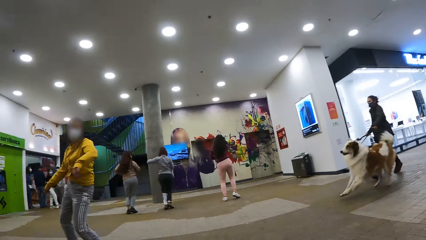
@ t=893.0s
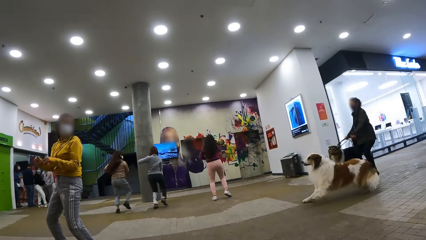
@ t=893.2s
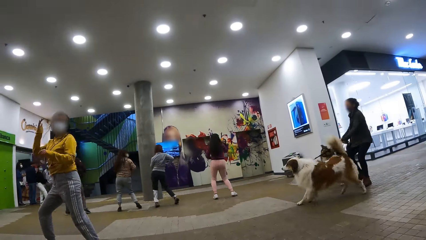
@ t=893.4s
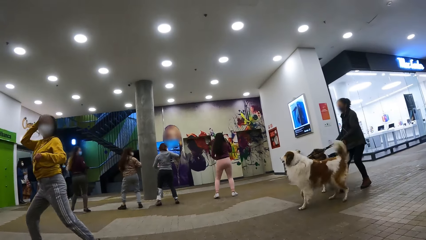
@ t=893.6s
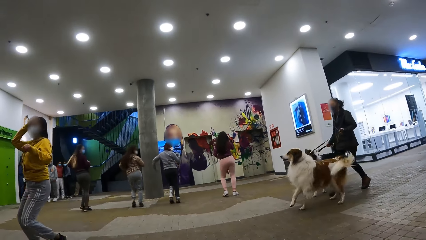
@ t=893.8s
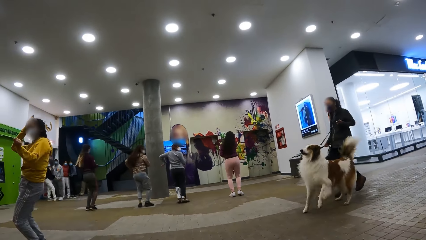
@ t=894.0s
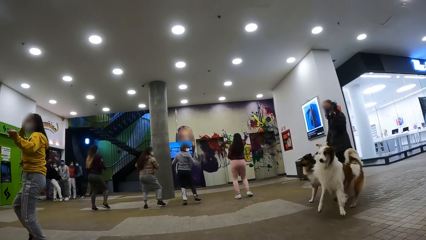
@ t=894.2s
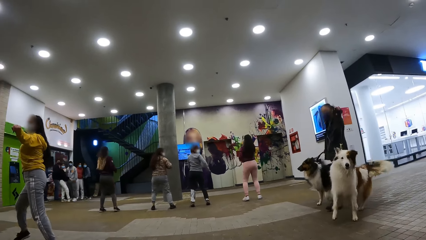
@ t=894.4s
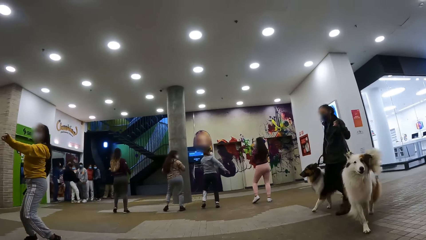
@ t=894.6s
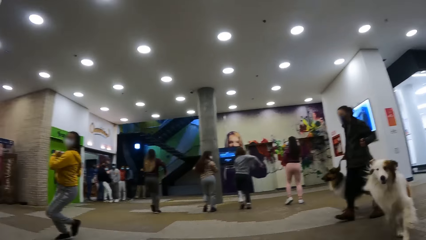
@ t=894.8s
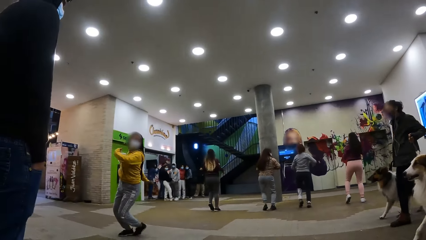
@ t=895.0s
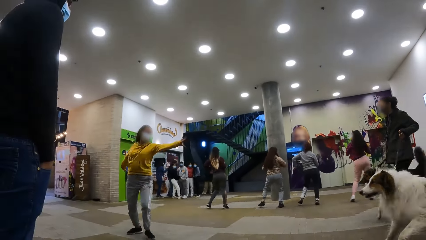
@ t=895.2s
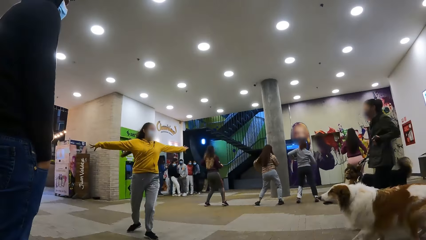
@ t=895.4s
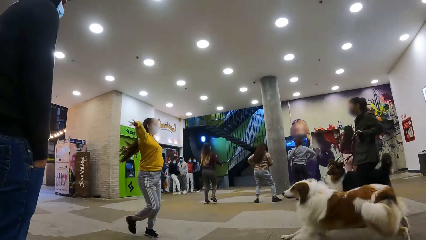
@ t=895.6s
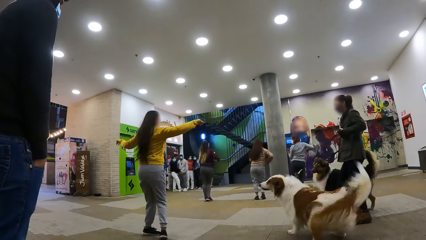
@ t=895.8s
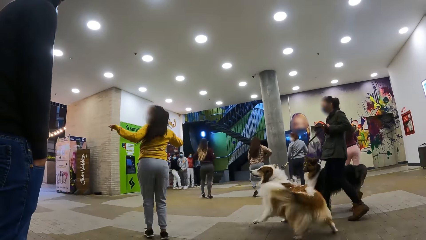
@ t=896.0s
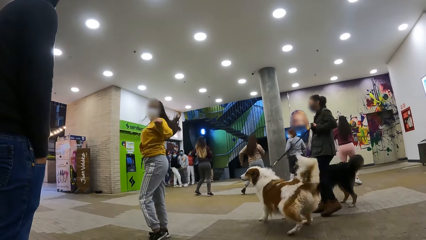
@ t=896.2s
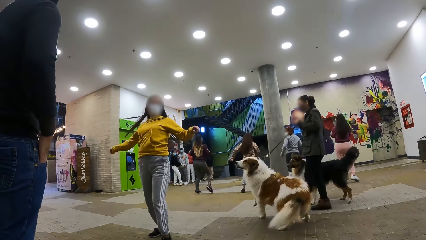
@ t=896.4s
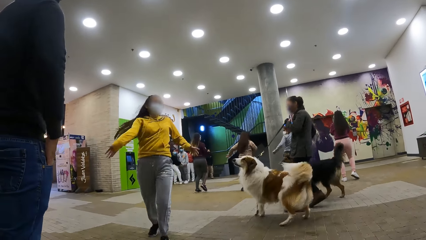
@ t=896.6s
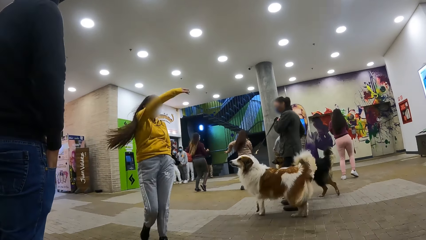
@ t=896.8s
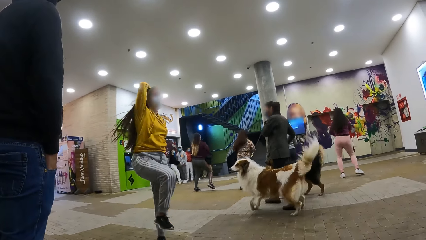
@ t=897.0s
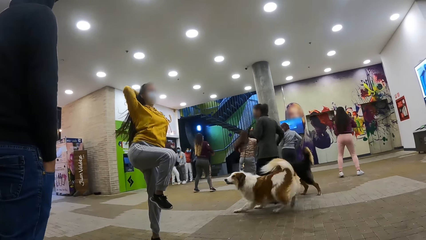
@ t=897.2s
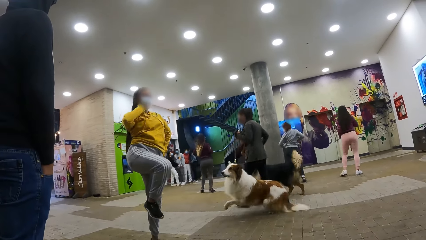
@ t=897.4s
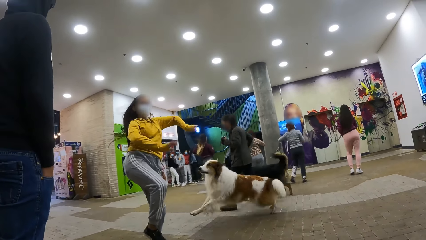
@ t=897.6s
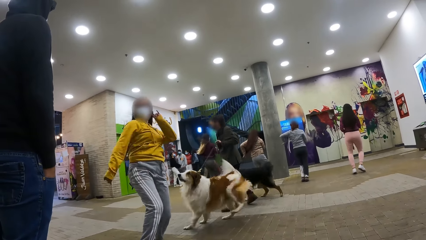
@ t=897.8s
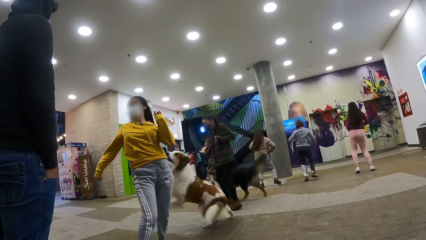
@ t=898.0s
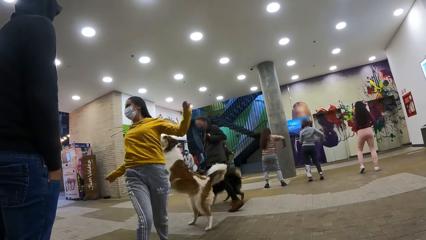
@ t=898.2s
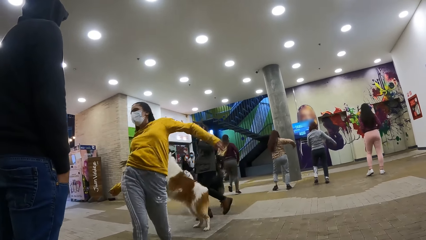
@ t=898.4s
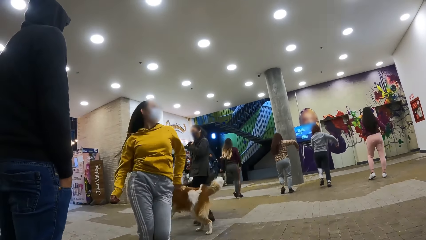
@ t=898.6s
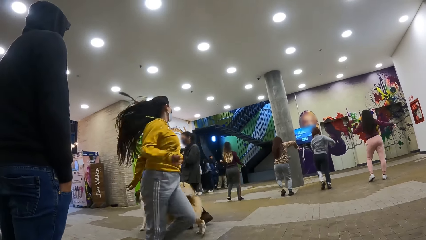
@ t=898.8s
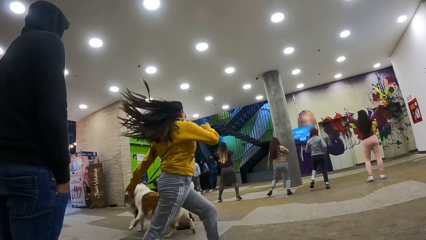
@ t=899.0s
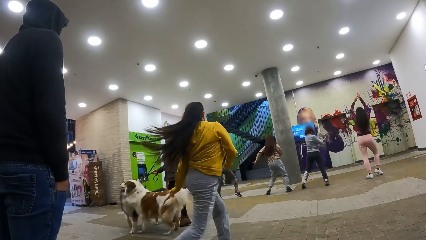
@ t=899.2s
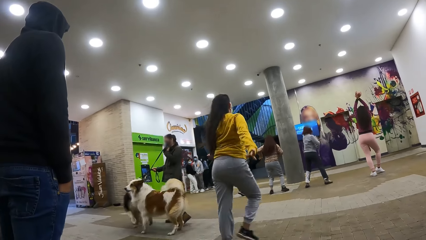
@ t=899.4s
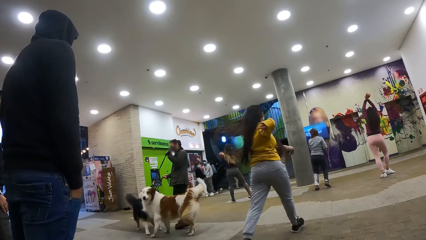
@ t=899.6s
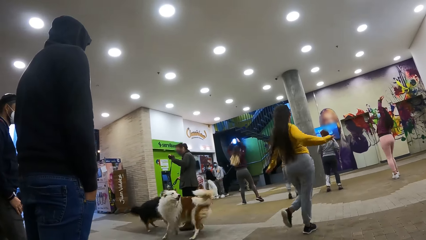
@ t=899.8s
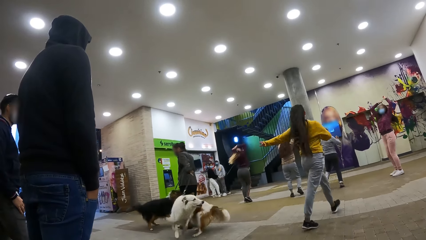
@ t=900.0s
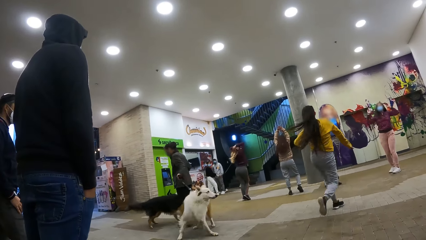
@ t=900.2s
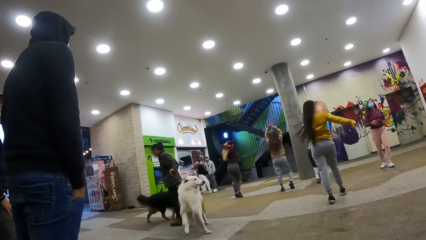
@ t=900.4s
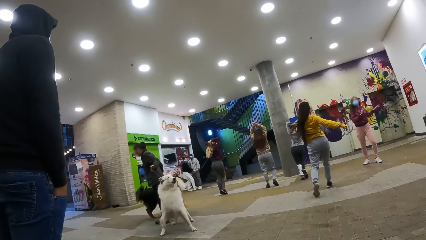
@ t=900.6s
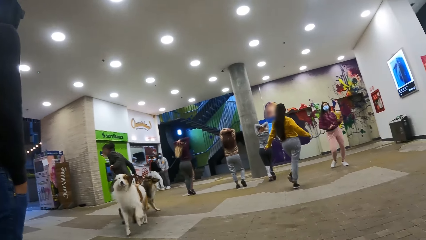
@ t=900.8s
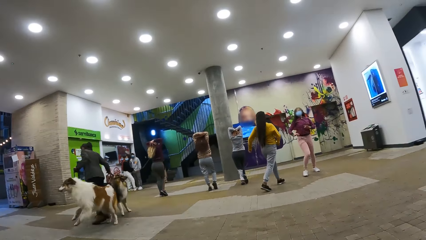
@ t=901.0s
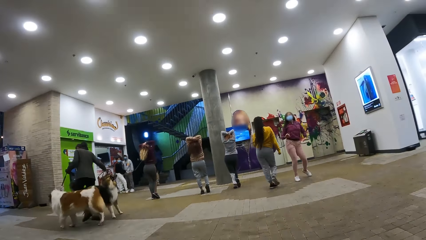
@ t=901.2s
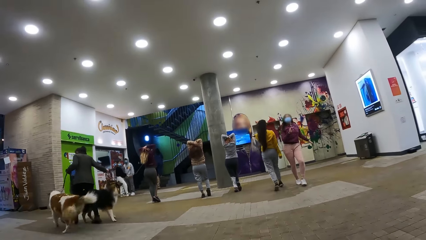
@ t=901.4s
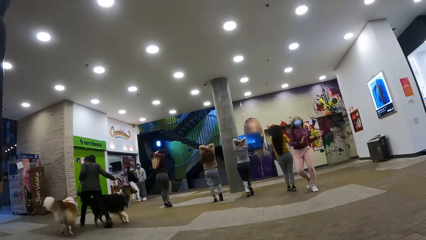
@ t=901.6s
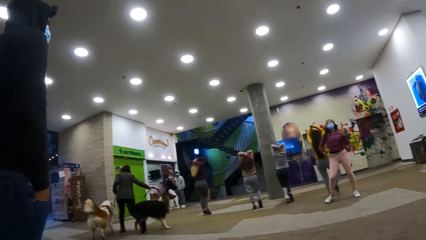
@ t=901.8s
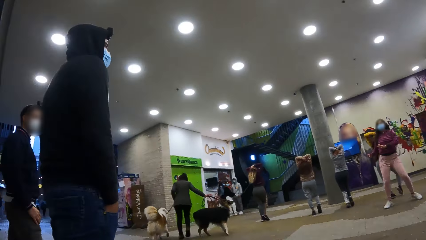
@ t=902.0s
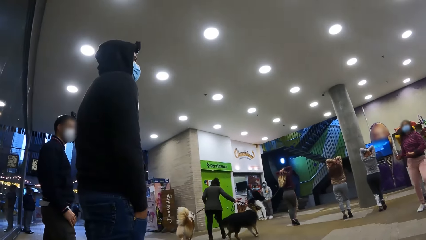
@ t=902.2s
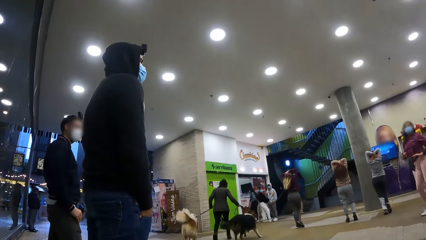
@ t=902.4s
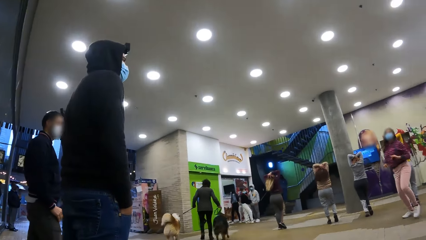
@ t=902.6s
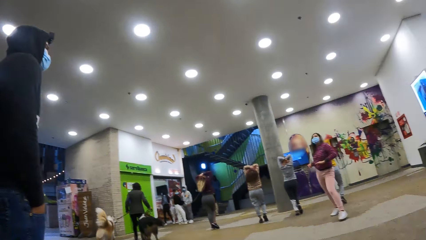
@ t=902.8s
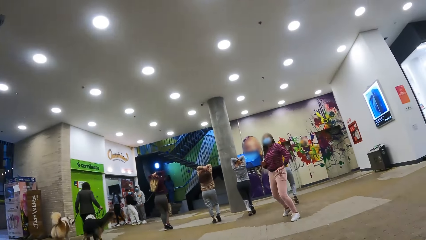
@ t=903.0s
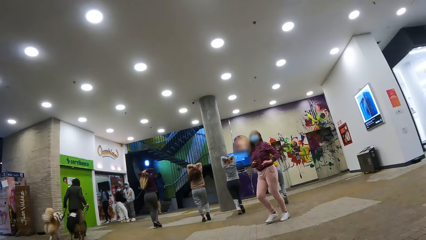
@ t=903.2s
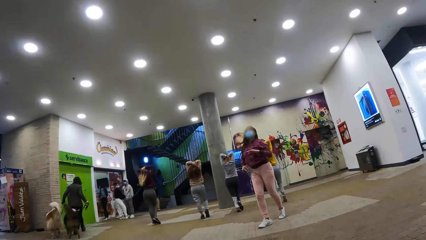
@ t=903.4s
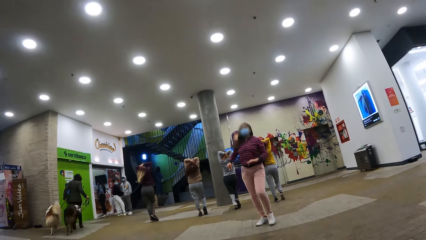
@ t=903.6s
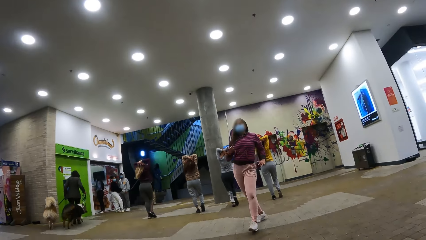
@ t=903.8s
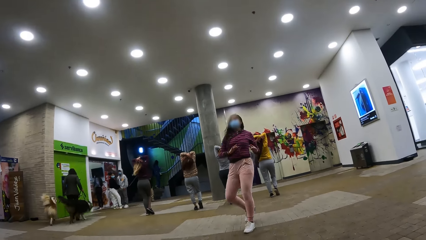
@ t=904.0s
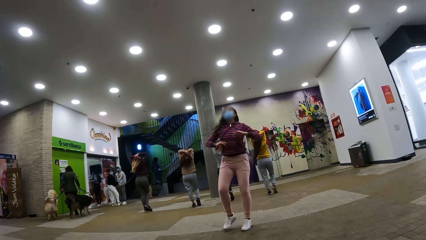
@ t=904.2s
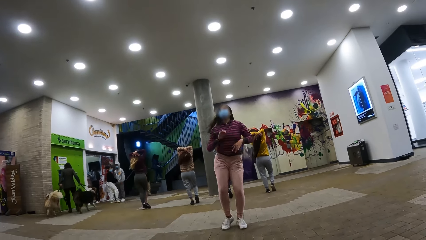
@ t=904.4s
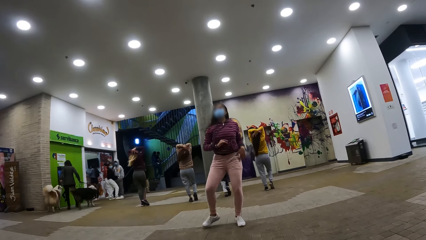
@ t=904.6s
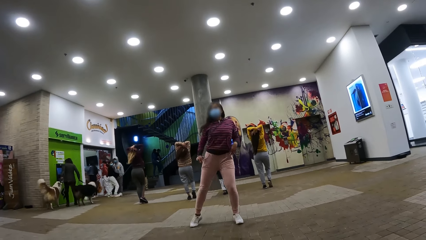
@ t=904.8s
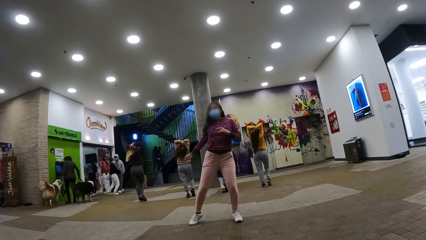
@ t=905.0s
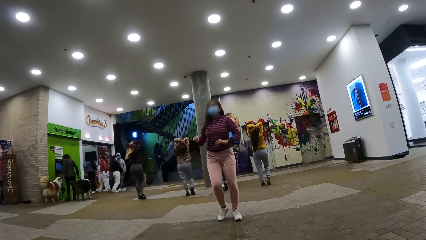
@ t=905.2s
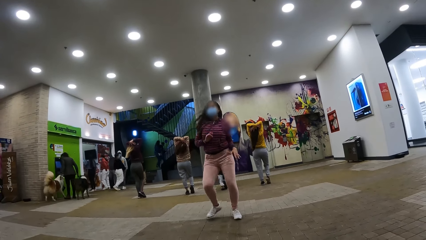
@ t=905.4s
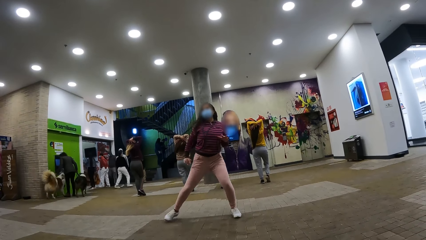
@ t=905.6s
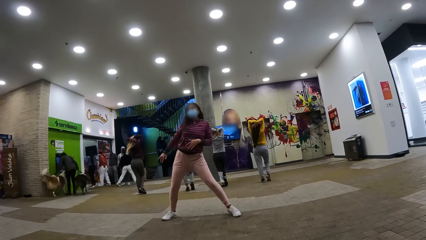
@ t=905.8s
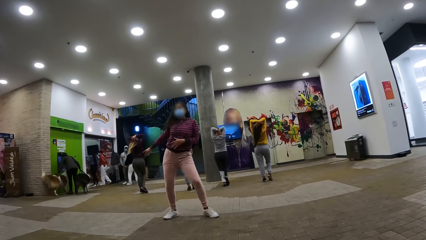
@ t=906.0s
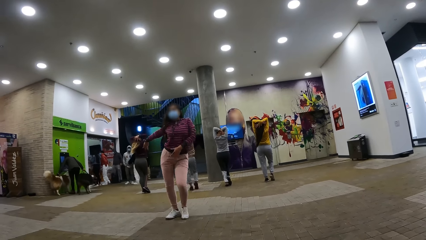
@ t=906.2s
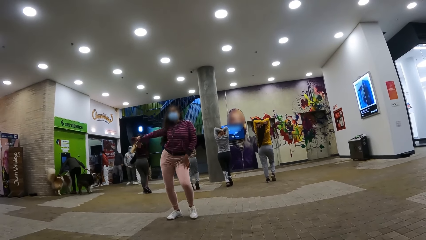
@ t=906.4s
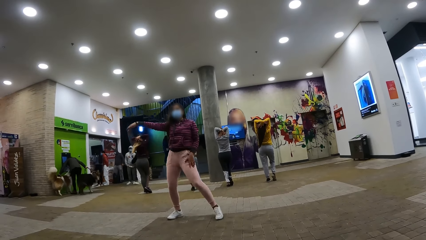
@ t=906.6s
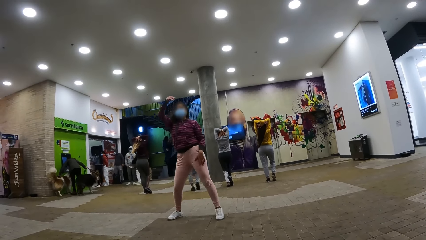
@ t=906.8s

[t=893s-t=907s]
The camera wearer stares at dogs. They stare at the dance crew.

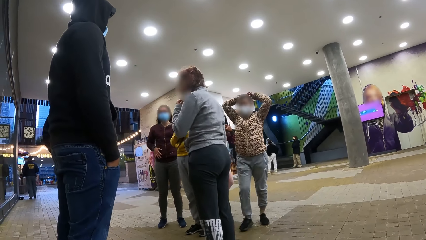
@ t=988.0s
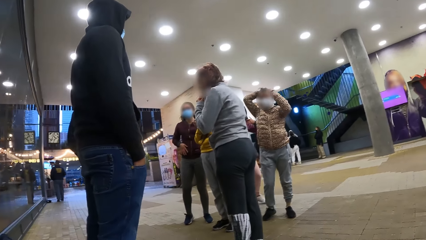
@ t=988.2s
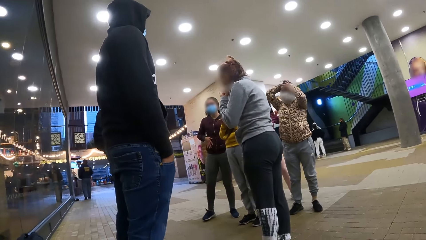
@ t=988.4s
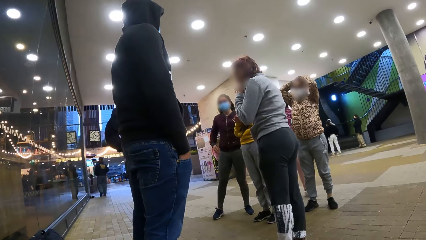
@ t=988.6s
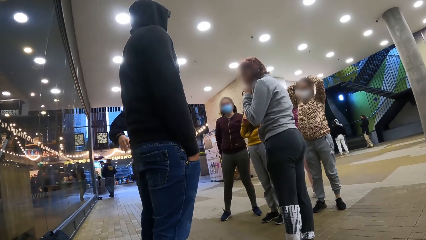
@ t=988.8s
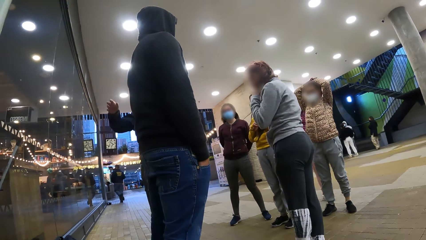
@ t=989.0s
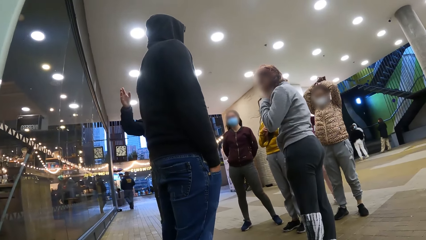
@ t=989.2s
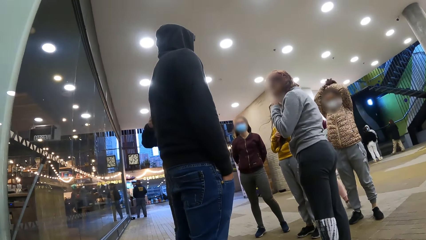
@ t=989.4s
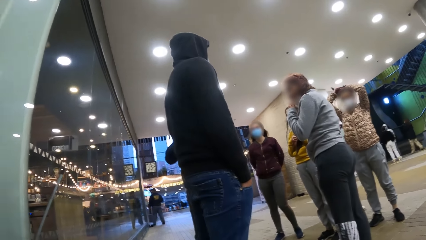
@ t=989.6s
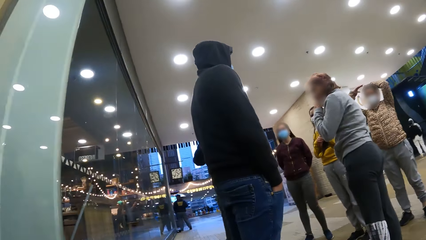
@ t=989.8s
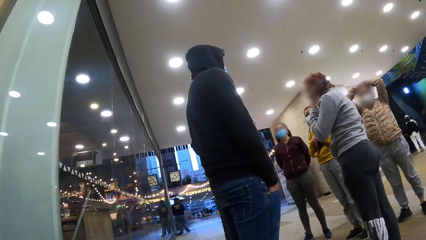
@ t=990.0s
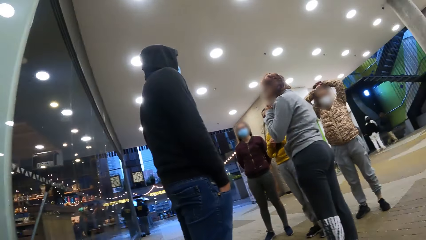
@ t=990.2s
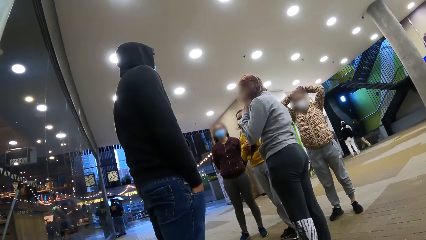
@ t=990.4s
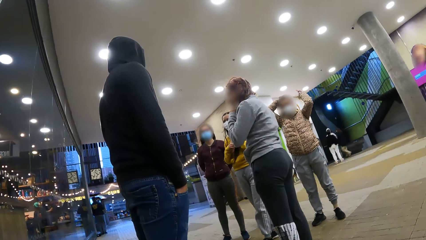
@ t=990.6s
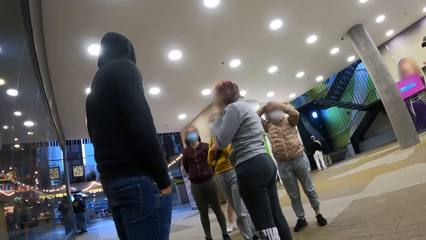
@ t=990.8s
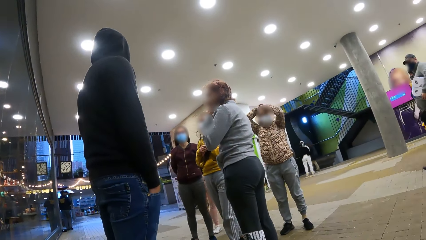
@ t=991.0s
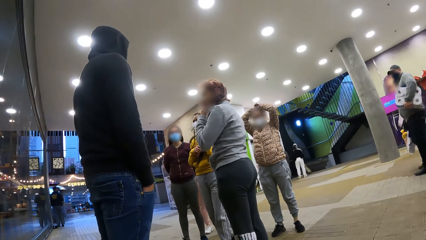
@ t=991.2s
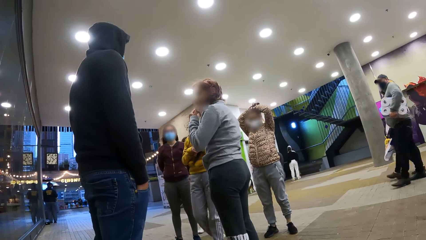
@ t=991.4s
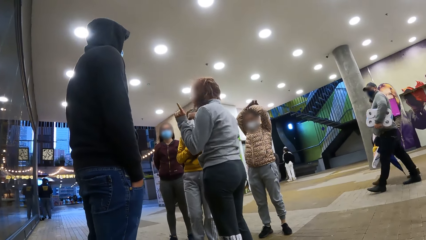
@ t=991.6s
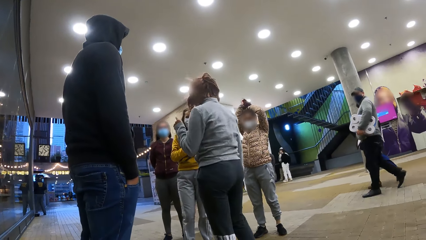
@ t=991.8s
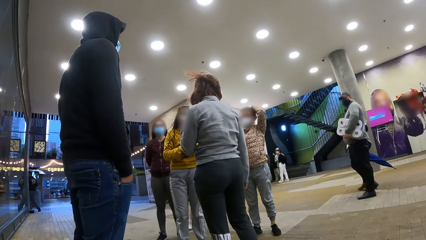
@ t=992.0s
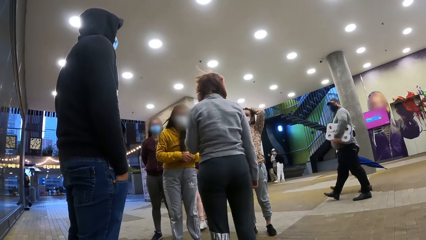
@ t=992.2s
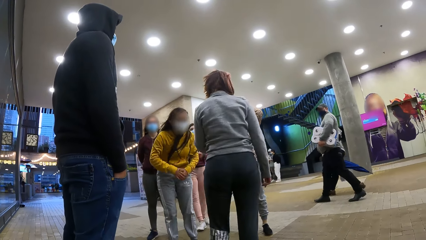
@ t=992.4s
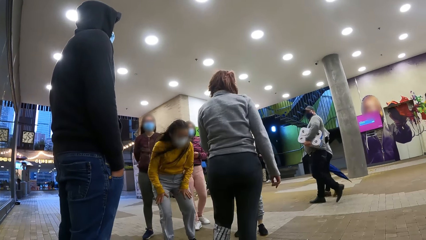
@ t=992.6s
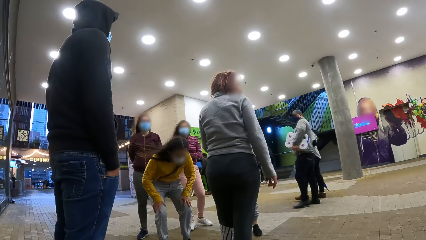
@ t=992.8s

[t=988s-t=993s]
The camera wearer looks around the dance room.
